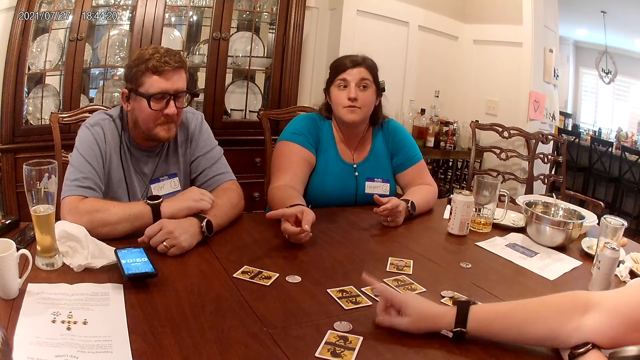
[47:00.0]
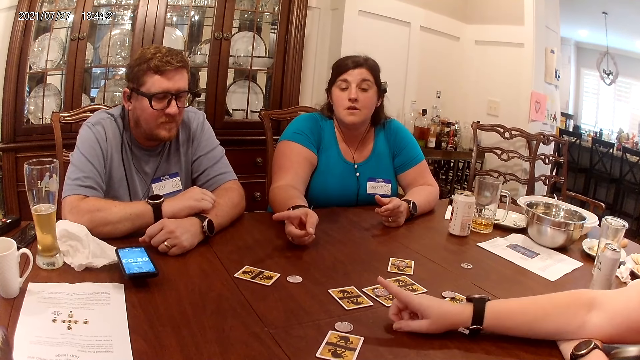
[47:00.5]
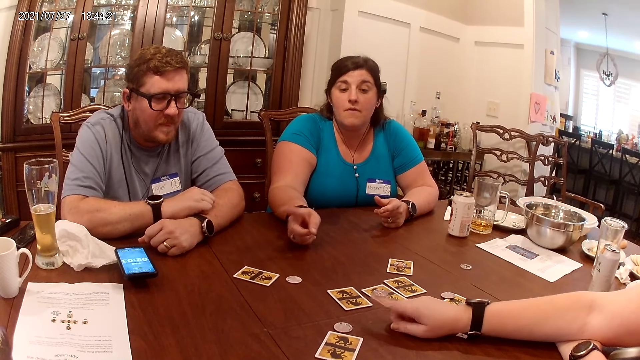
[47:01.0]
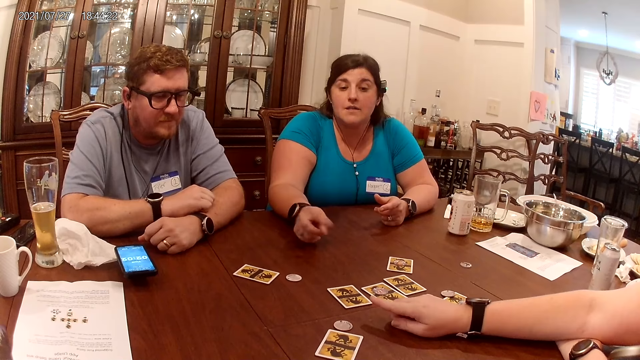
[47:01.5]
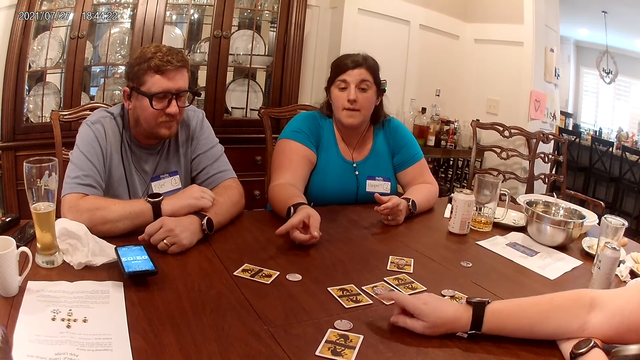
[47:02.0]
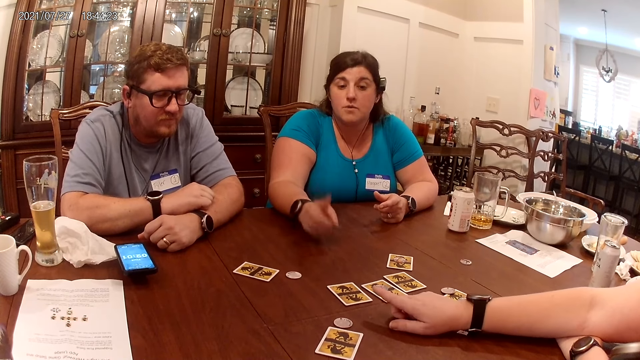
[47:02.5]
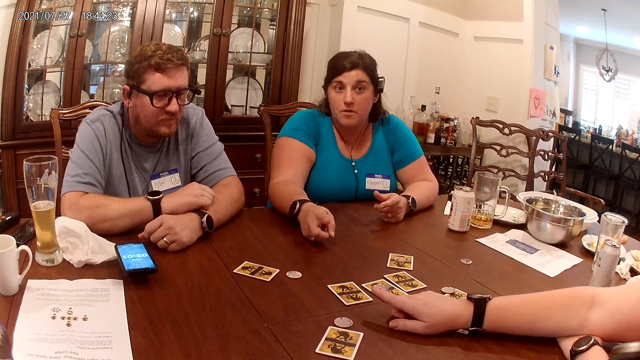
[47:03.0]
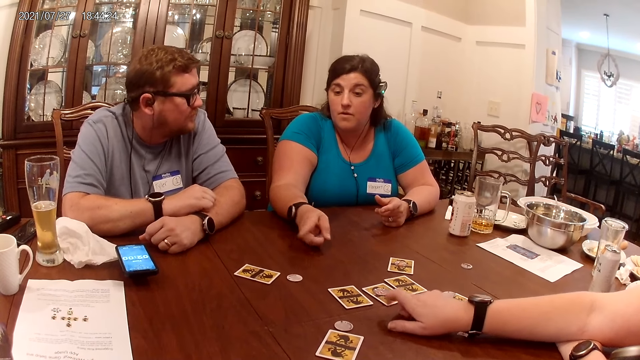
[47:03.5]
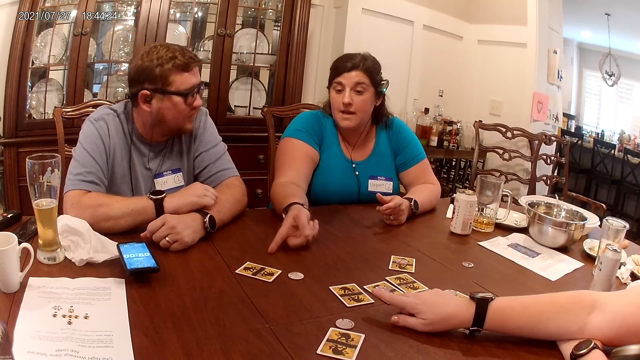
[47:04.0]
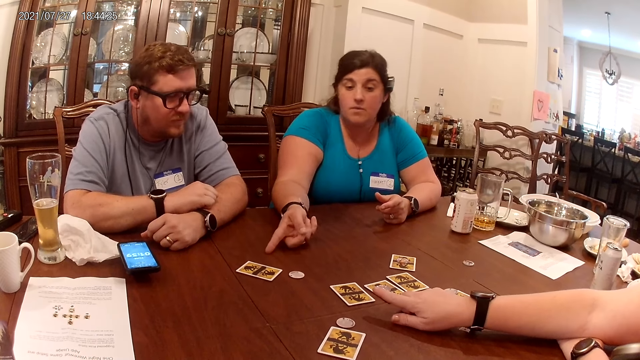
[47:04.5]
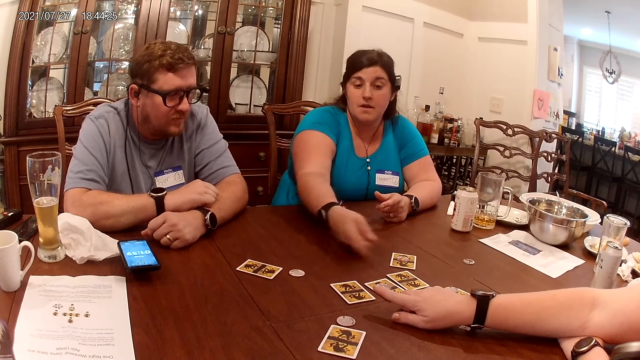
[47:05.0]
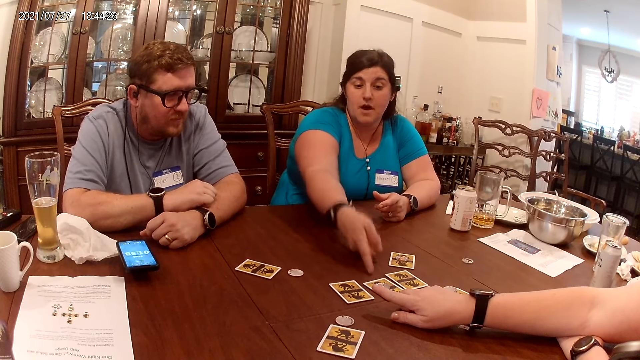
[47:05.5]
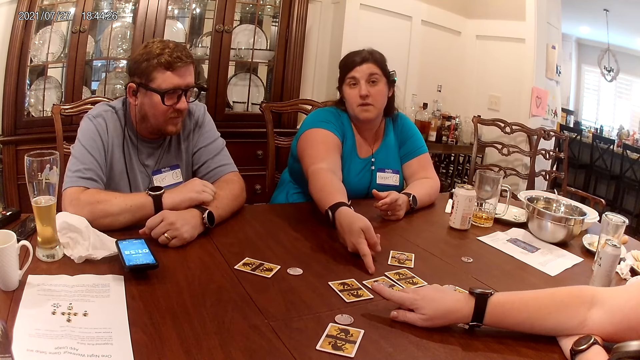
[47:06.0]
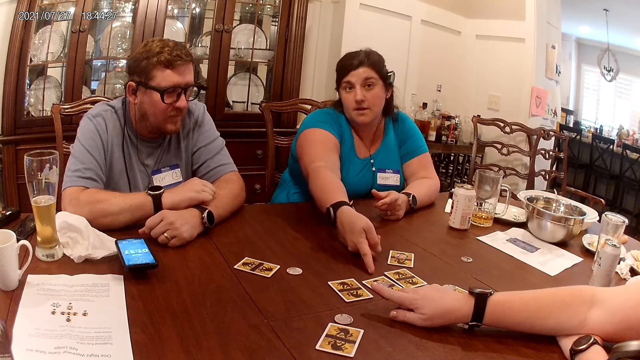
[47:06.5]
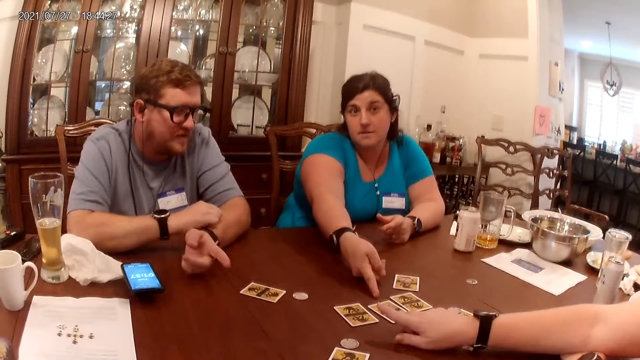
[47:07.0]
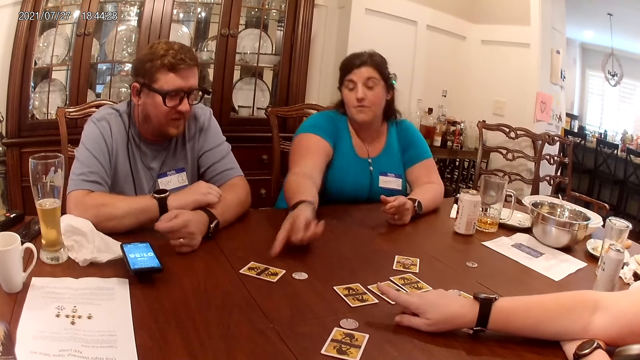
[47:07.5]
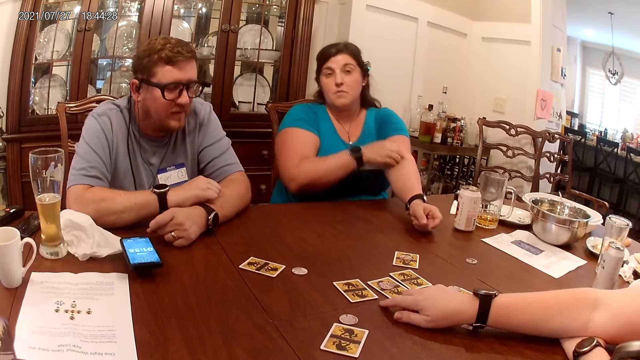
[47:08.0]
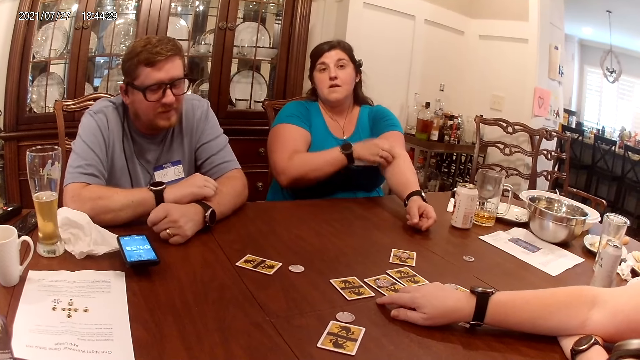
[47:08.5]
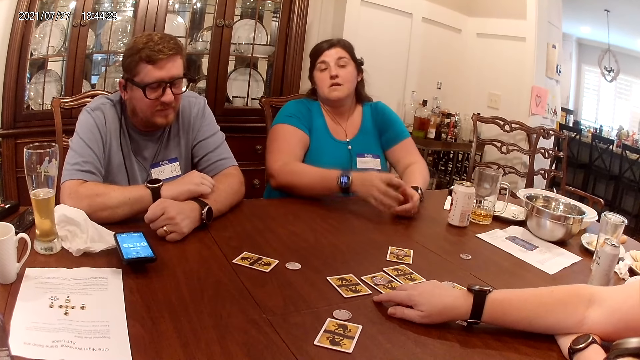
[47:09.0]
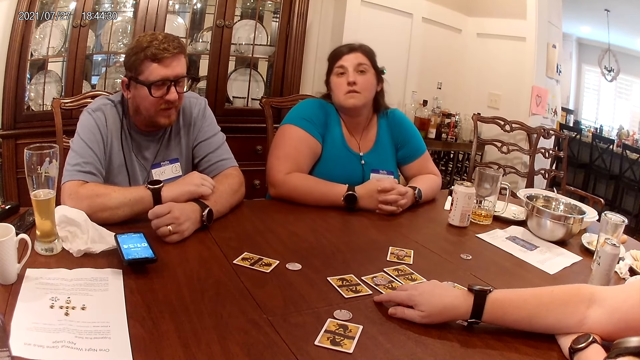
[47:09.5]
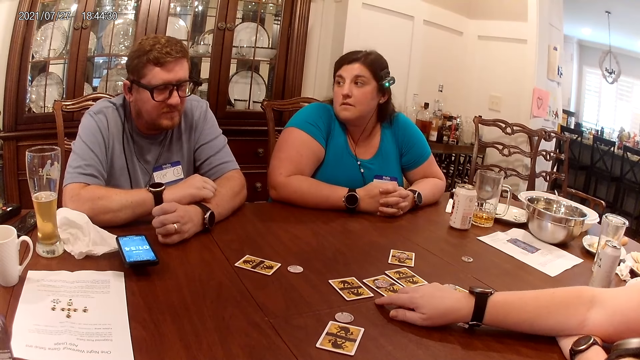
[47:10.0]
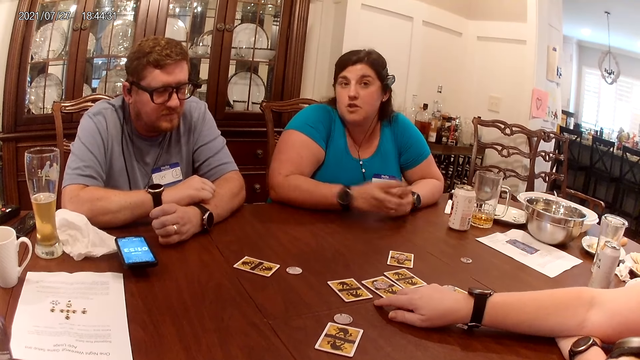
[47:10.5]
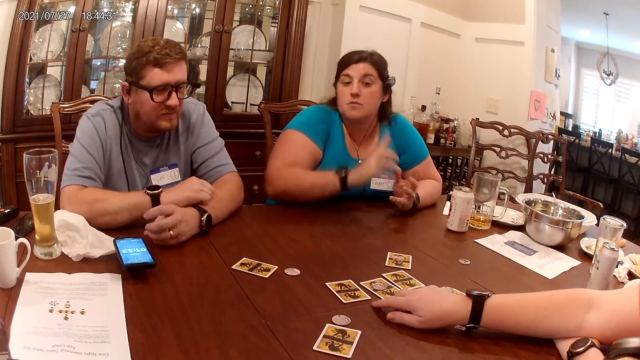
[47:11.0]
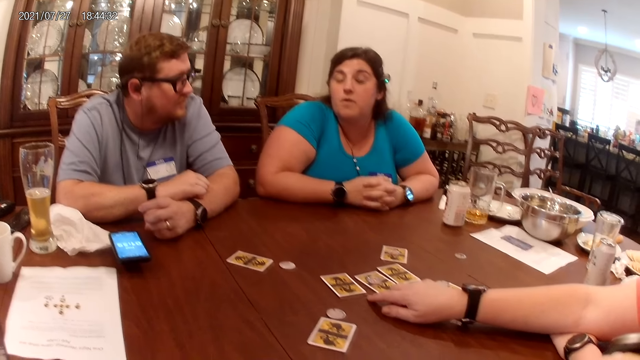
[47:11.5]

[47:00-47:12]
A woman touches the table with her right hand. Another woman touches the table with her right hand repeatedly.

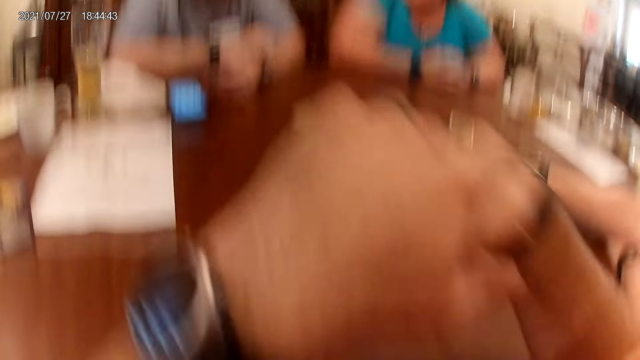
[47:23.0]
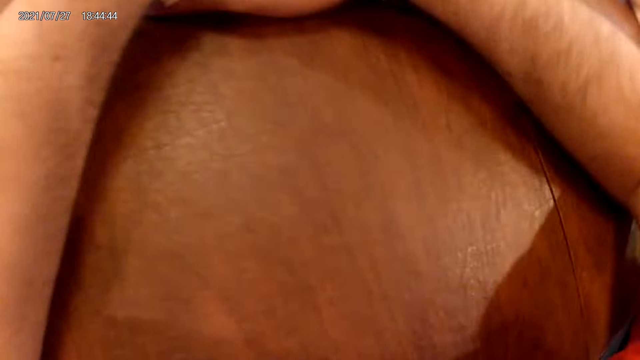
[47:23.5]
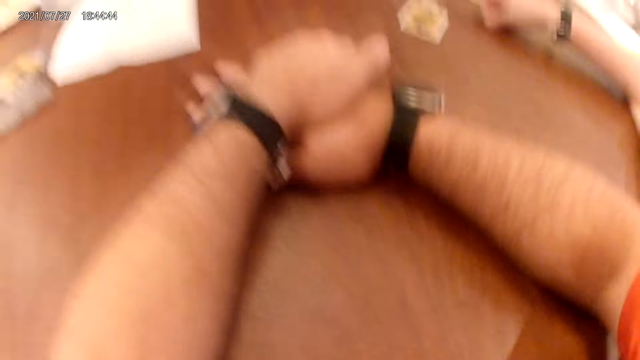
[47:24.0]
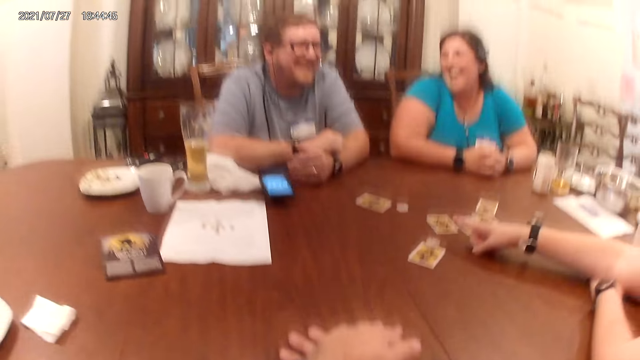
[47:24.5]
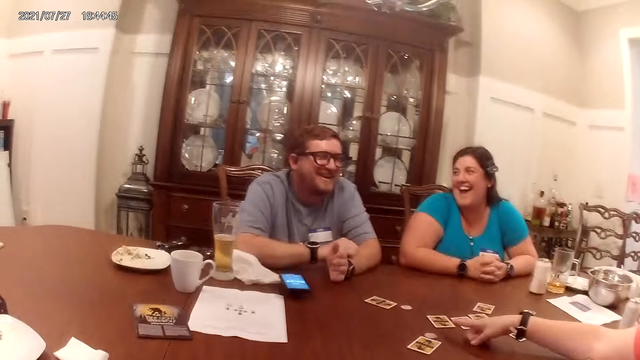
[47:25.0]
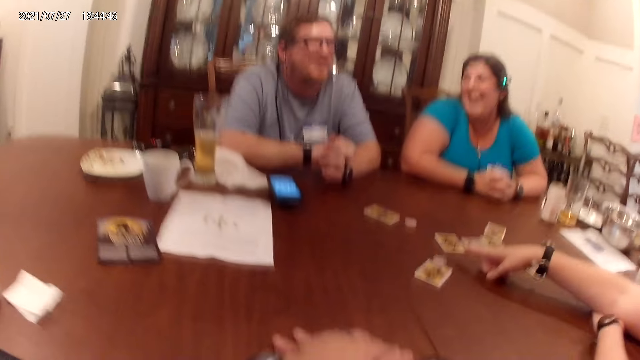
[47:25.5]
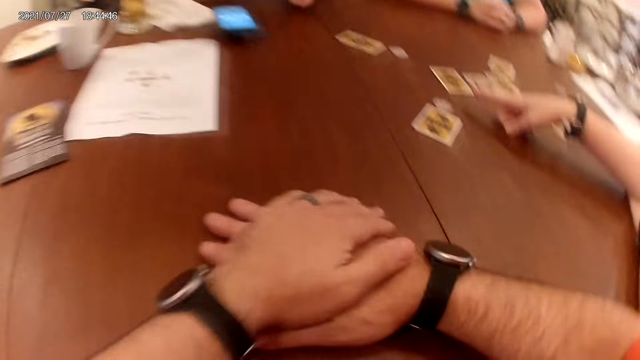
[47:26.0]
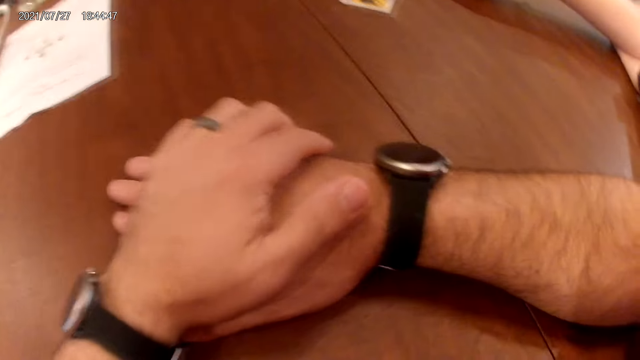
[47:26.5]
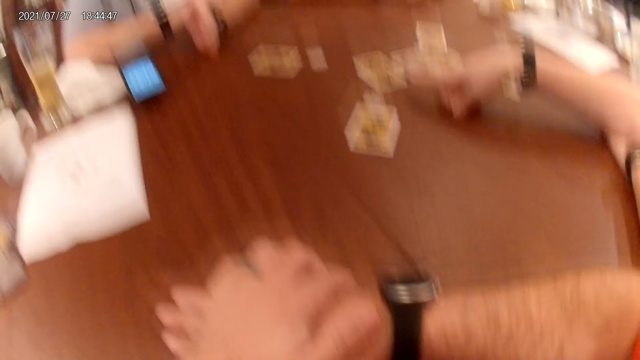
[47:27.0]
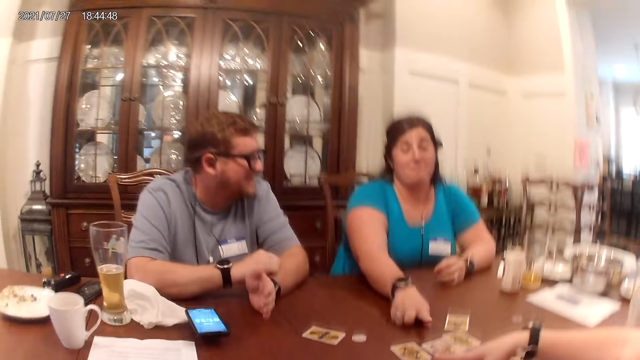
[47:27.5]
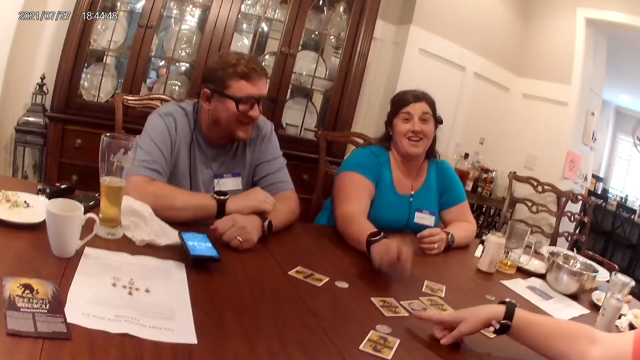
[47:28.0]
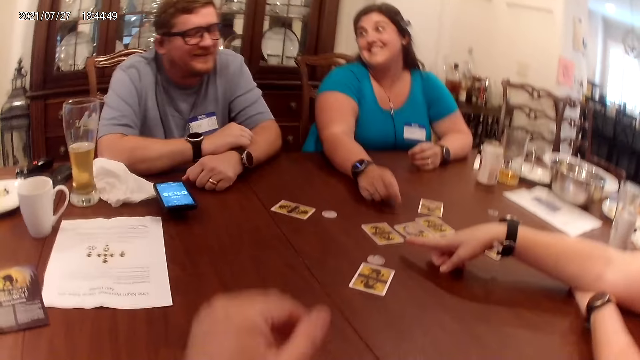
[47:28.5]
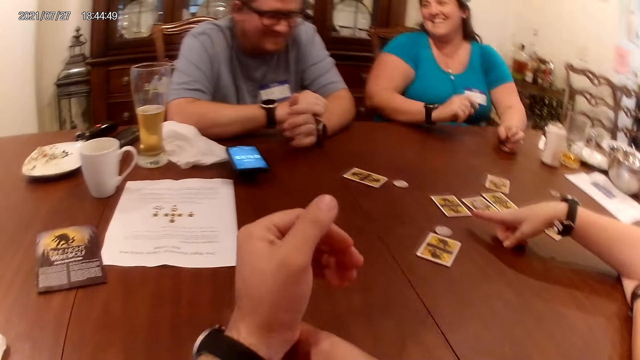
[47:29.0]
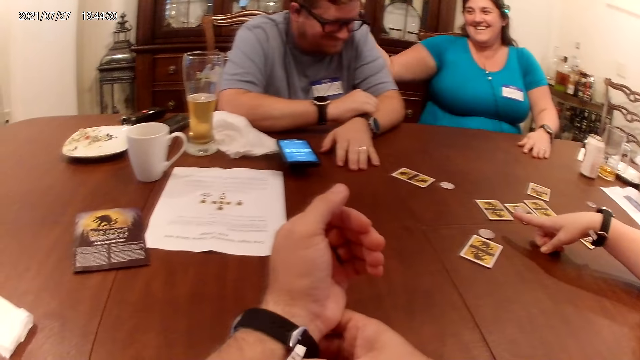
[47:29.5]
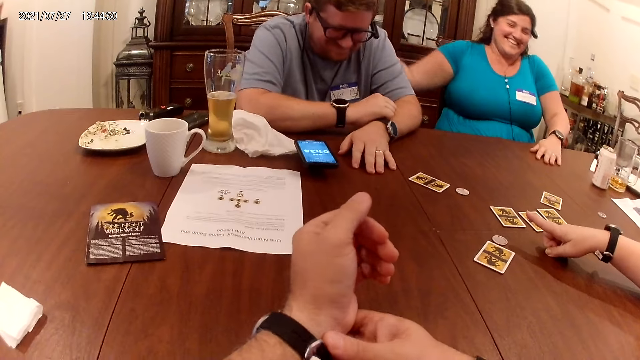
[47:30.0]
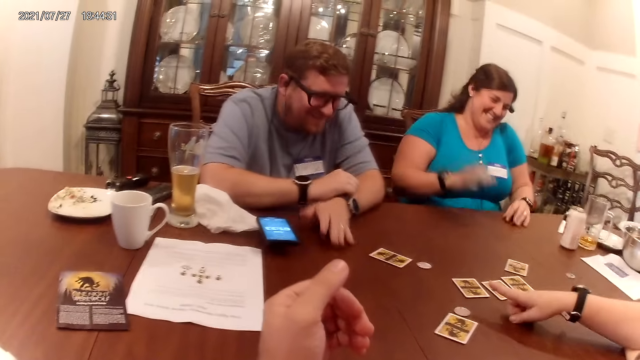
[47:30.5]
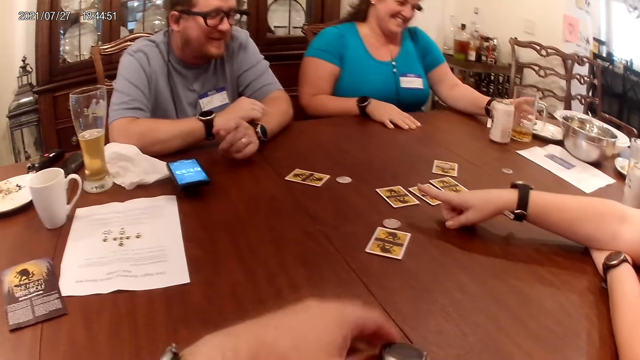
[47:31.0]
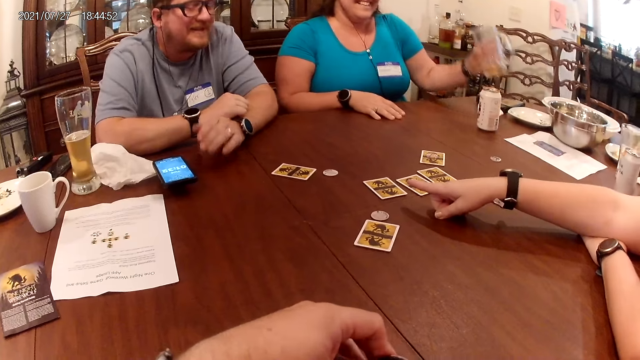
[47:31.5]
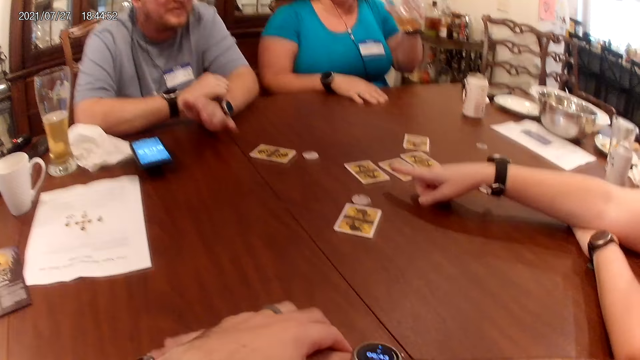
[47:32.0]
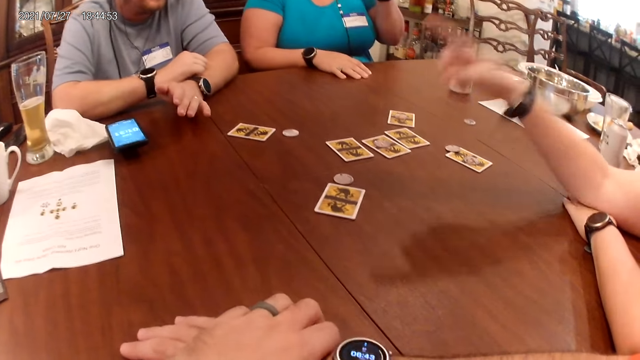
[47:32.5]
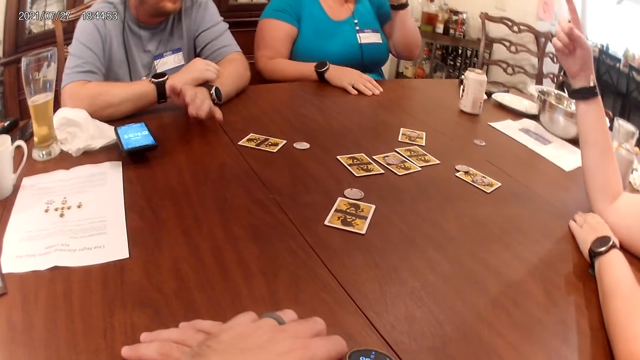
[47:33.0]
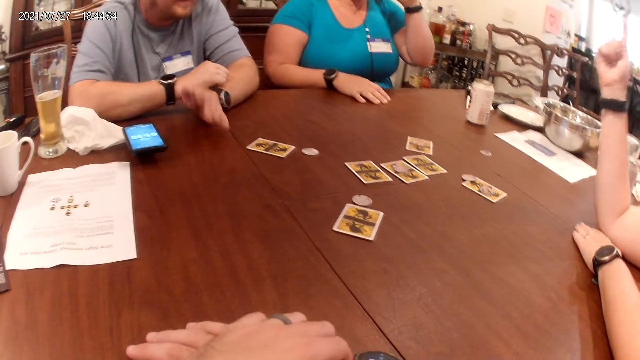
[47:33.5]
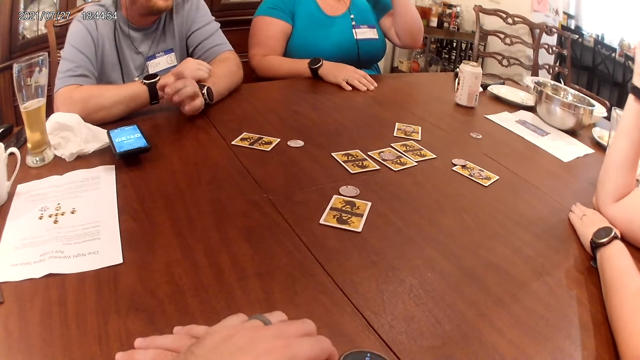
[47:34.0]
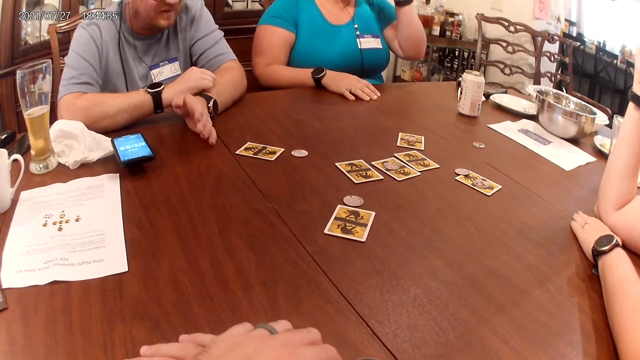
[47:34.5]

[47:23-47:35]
The camera wearer touches the table with both hands. A woman taps the table with her right hand. A man touches the table with his left hand. The camera wearer holds his wrist. The woman touches the table with her right hand, picks up a cup on the table with her left hand and drinks juice from the cup in her left hand.
